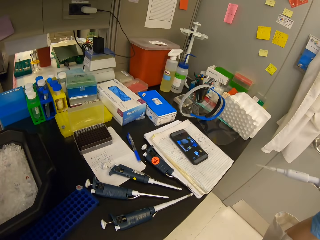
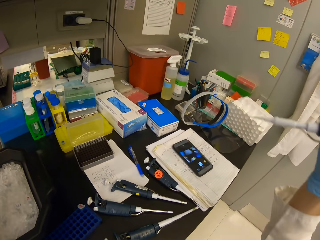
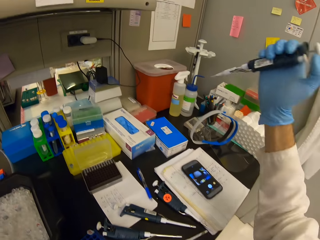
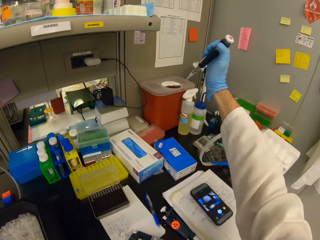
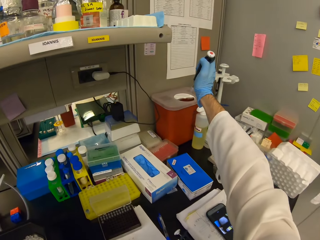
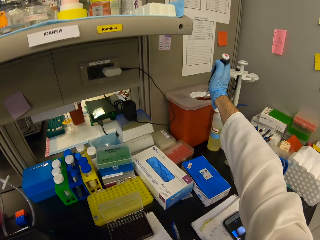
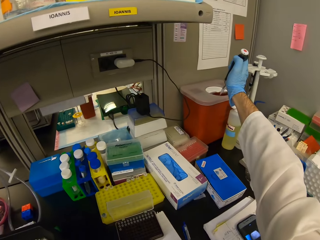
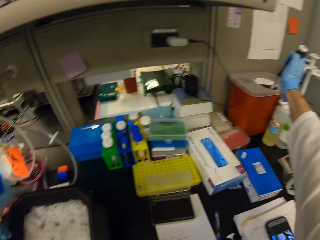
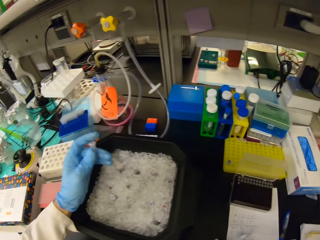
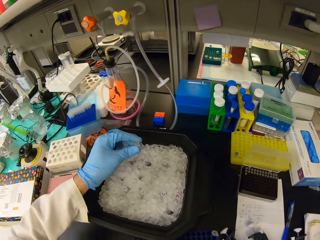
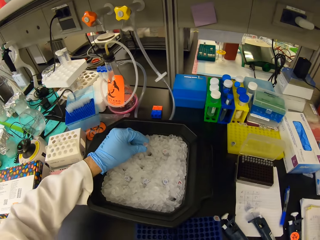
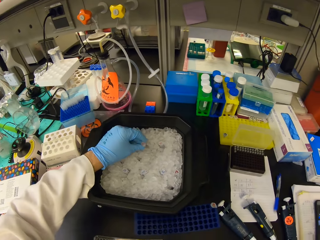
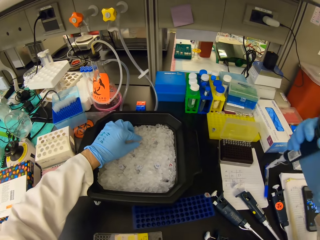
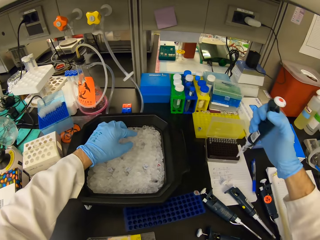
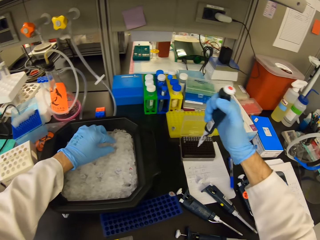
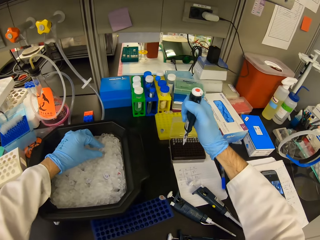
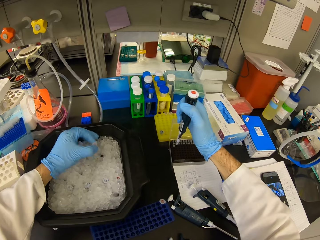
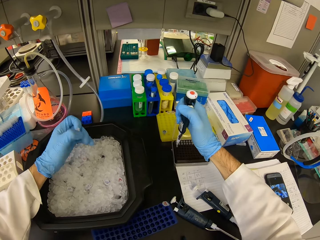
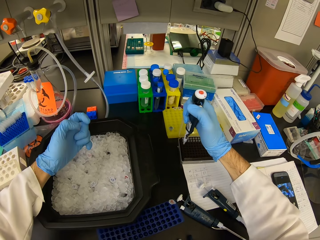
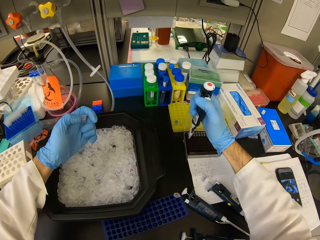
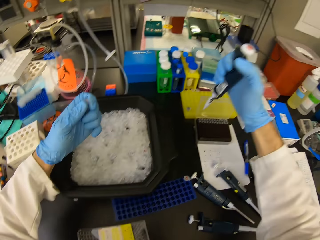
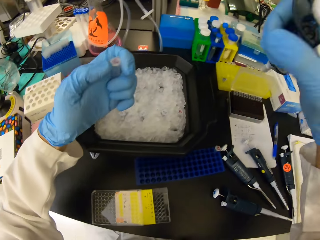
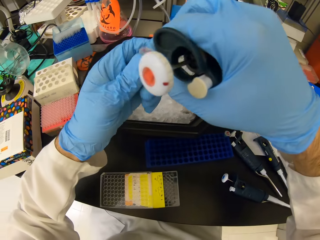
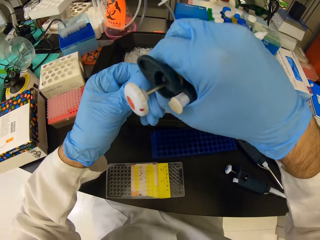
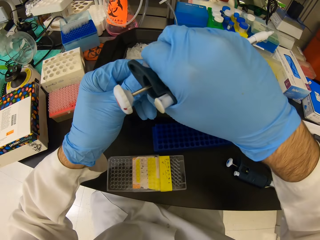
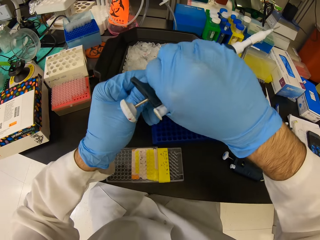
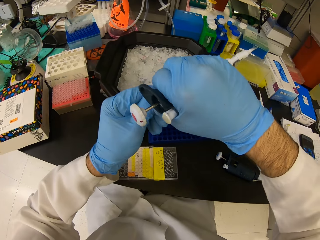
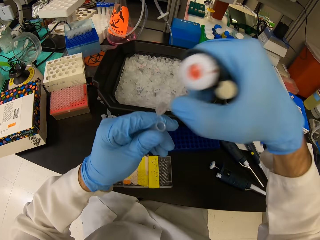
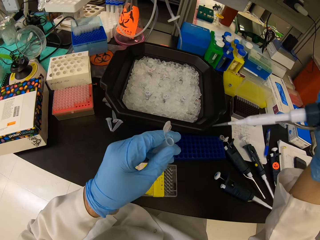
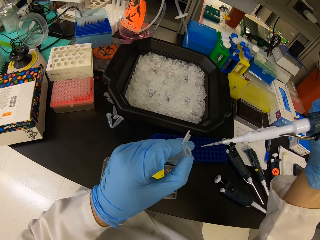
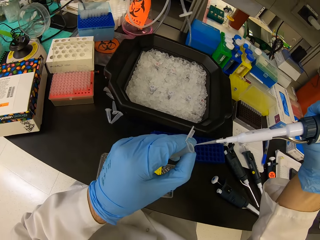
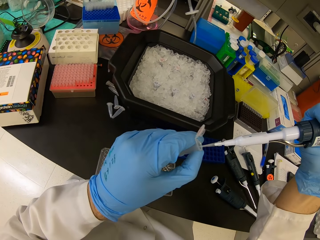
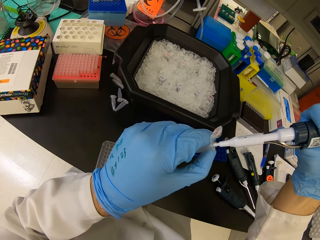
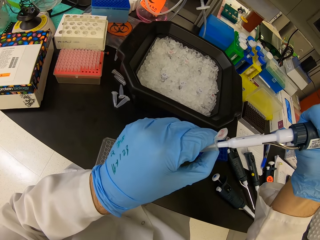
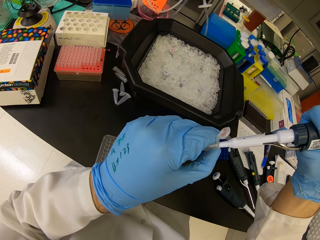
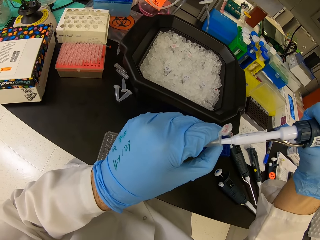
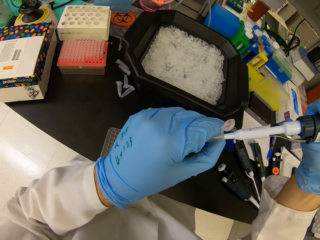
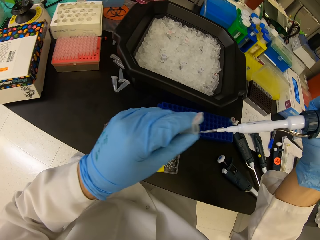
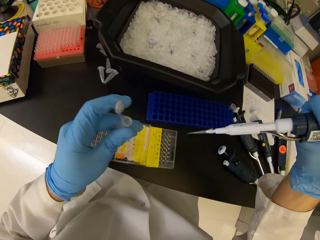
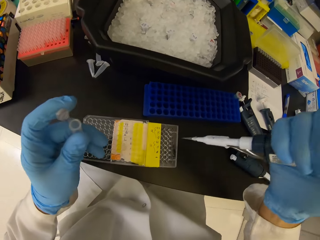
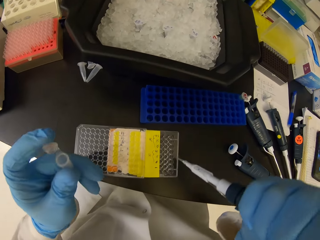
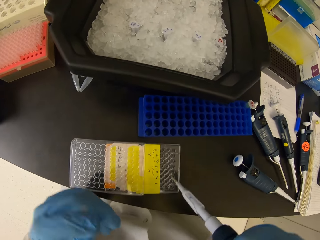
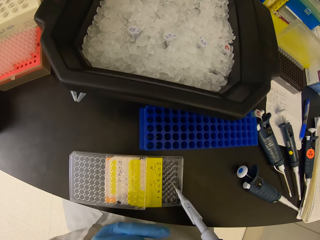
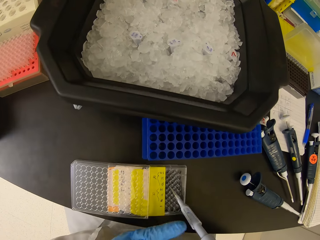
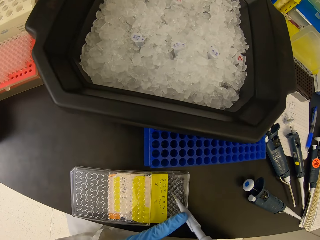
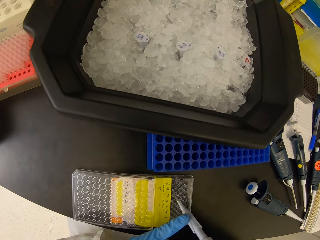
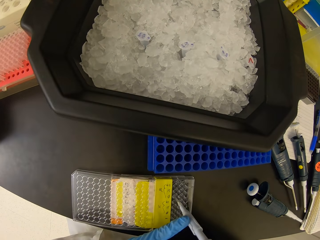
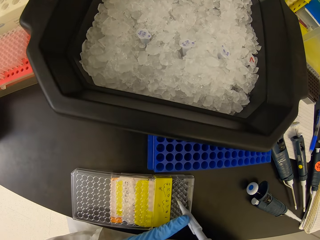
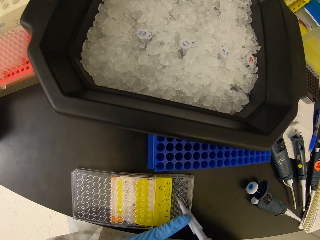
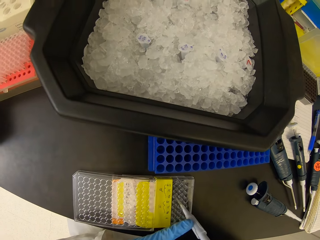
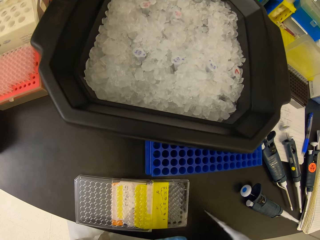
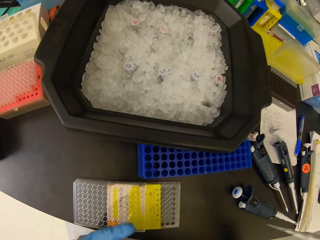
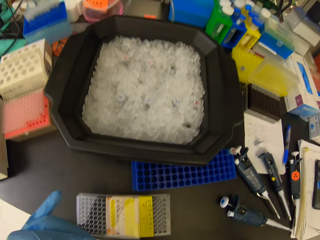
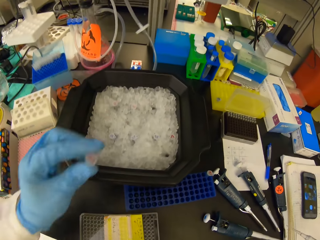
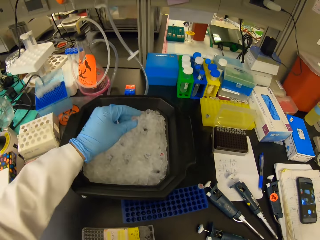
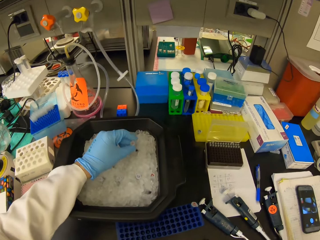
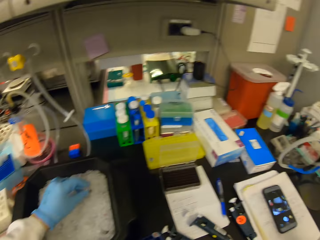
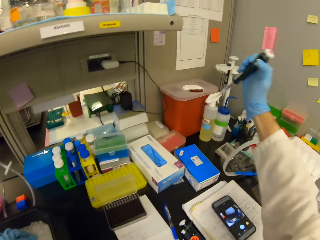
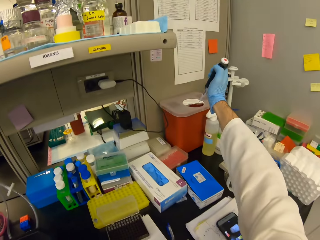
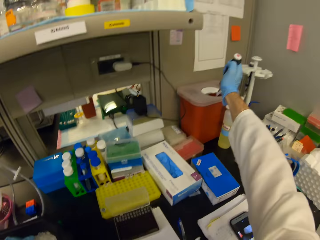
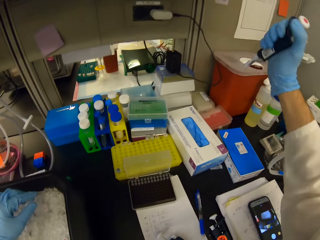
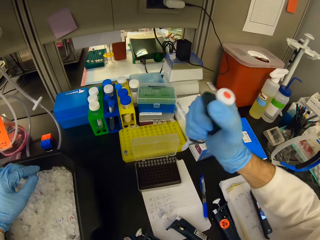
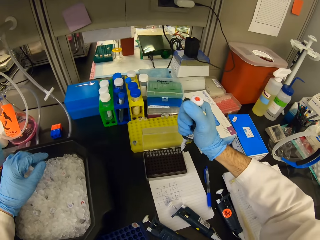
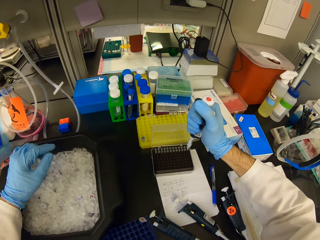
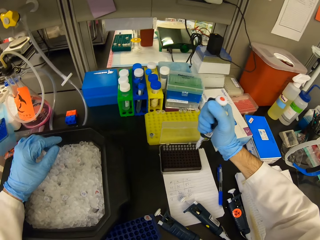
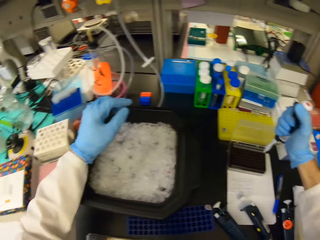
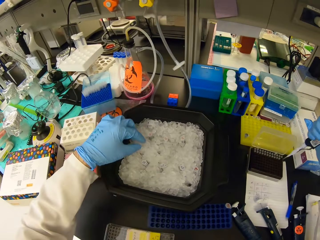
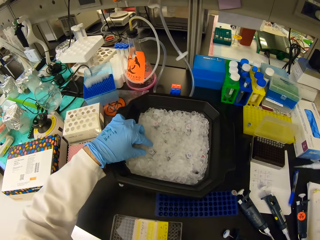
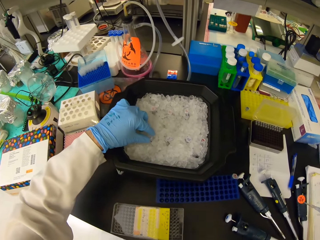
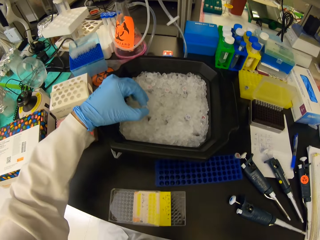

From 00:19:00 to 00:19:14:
The camera wearer throws the dropper pipette in the plastic bin. They put the test tube in the tray with ice cube. They pick the pipette in the container. They insert the dropper in the micropipette. They open the test tube lid. They put the dropper pipette in the test tube. They suck the solution in the test tube. They put the solution in the multi well plate. They insert the micropipette on the nest pipette tips. They put the test tube in the tray with ice cube. They throw the dropper pipette in the plastic bin. They insert the dropper in the micropipette.

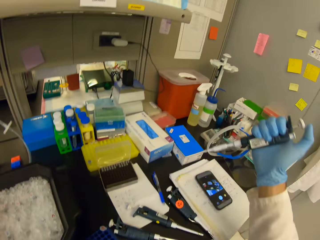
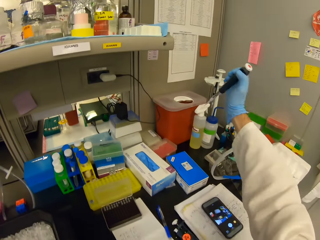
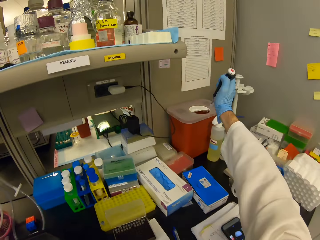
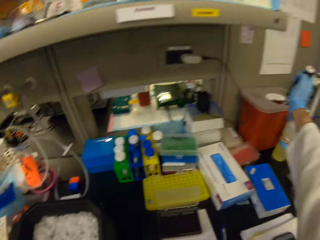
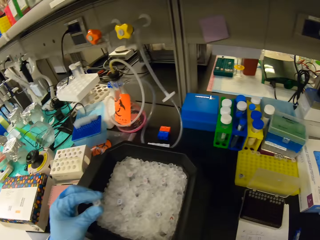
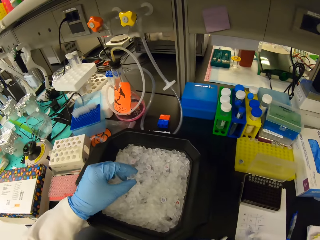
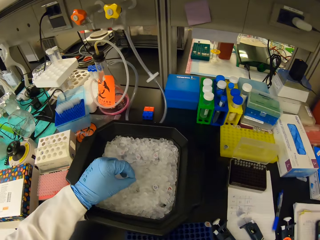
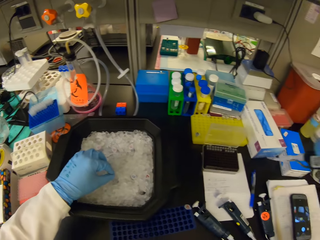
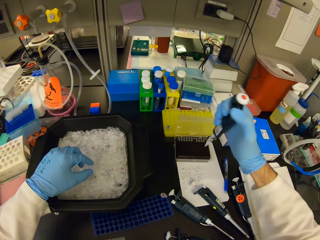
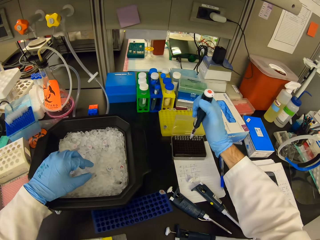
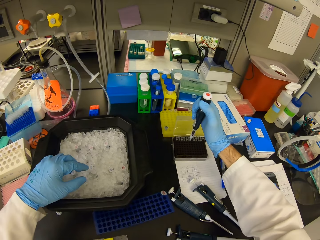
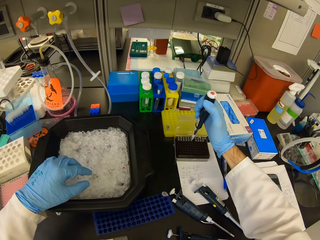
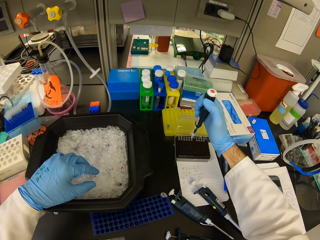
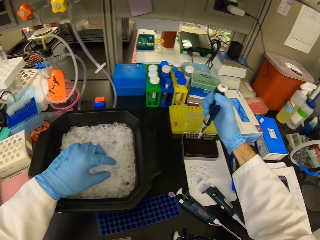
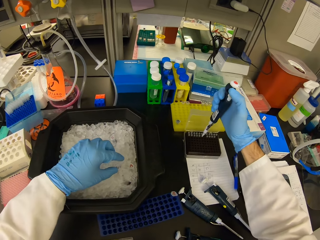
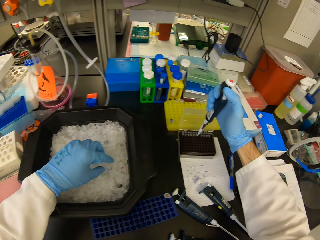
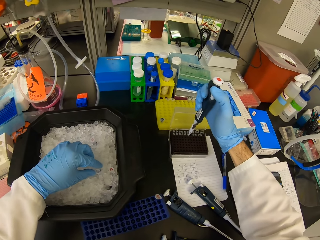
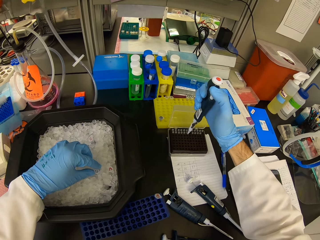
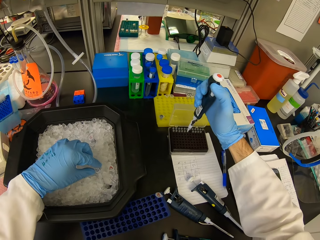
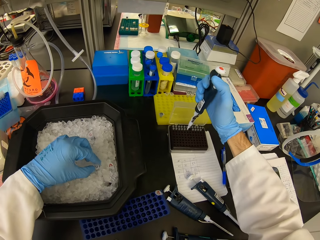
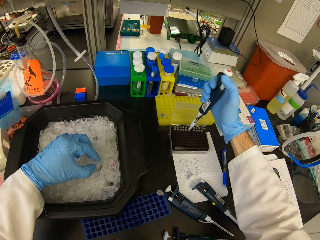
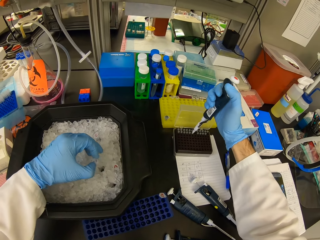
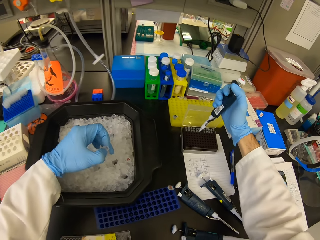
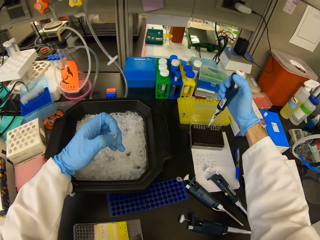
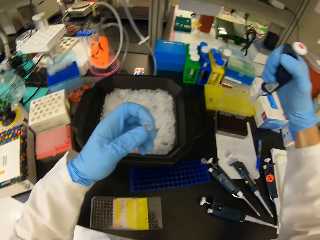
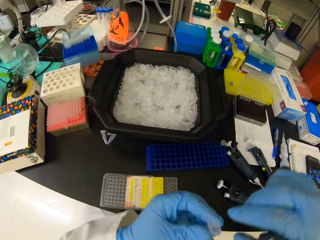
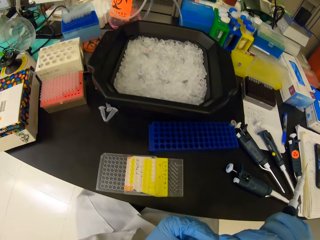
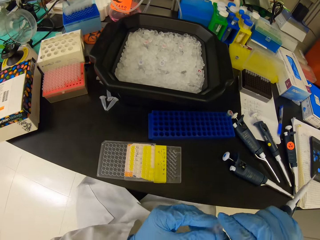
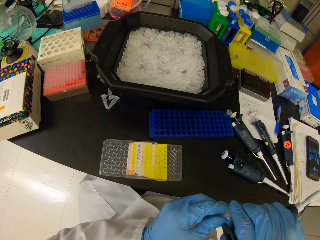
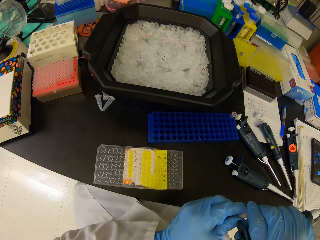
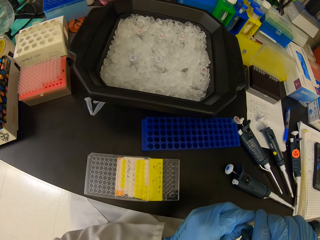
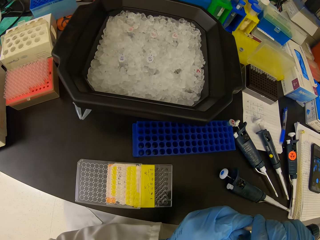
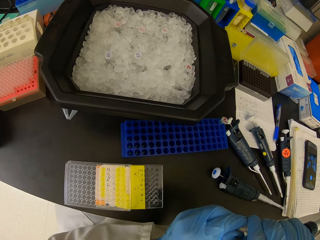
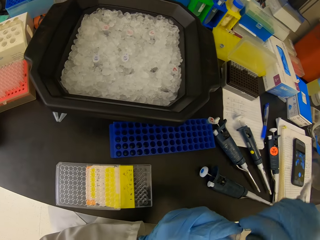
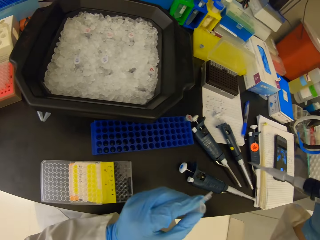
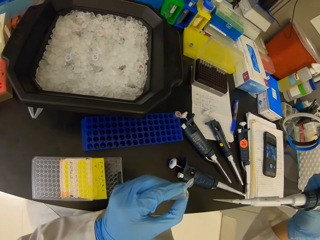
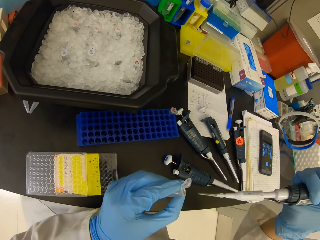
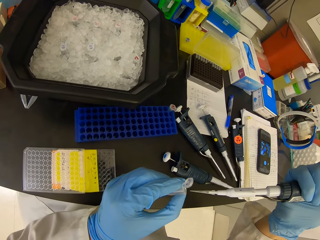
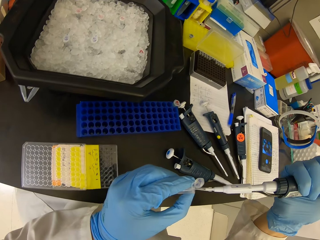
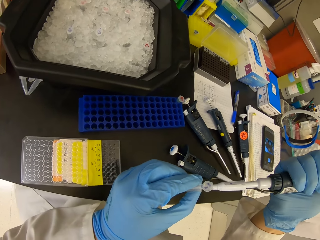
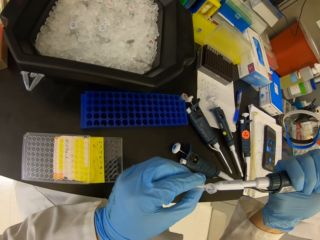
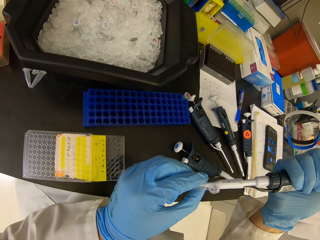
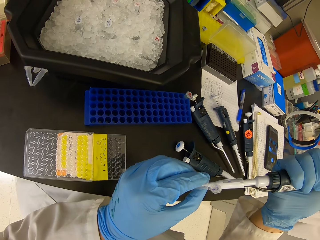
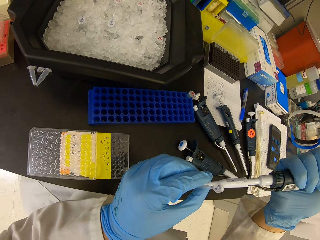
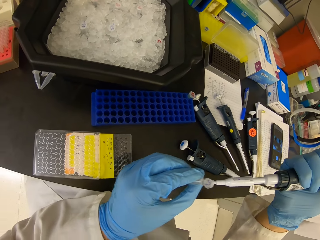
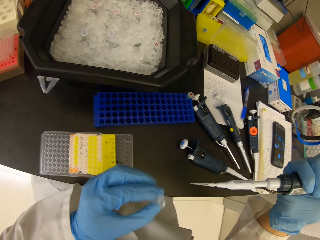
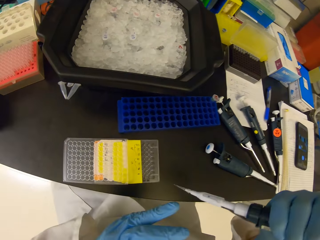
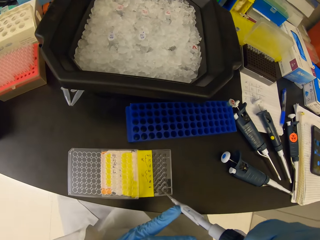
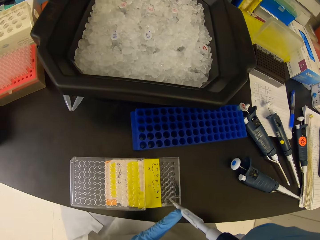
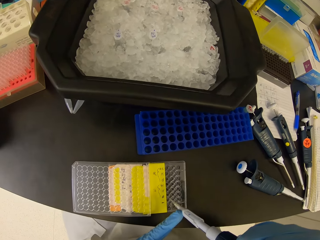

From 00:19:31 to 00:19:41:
The camera wearer throws the dropper pipette in the plastic bin. They put the test tube in the tray filled with ice cube. They throw the dropper pipette in the plastic bin. They pick a test tube from the tray with ice cube. They open the test tube lid. They suck the solution in the test tube. They insert the micropipette in the pipette.
